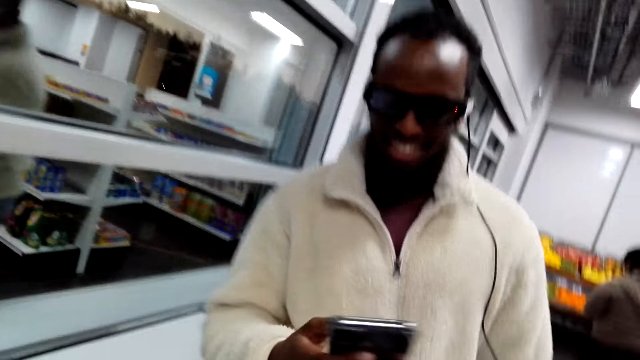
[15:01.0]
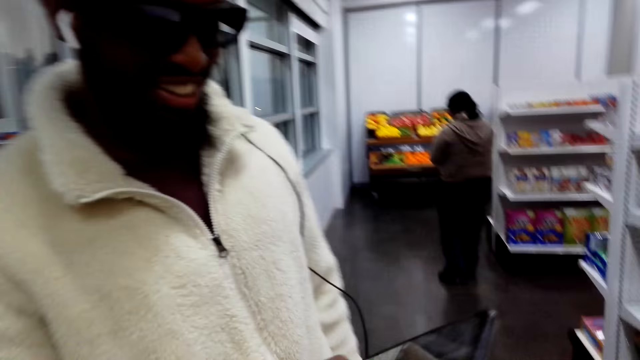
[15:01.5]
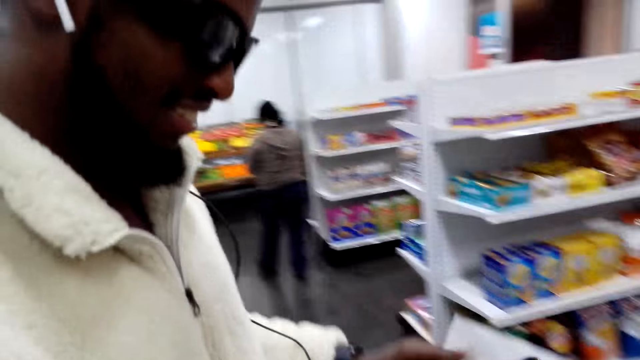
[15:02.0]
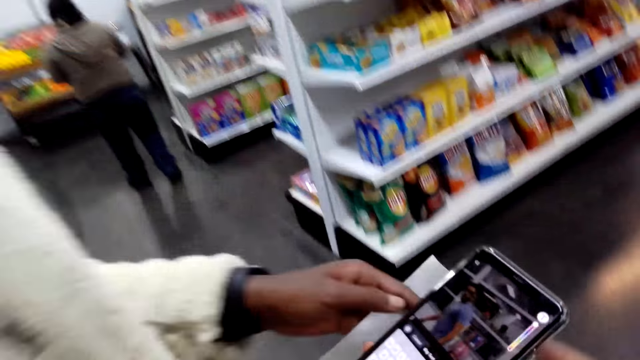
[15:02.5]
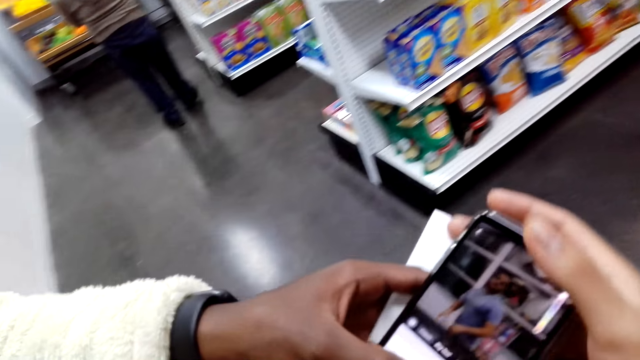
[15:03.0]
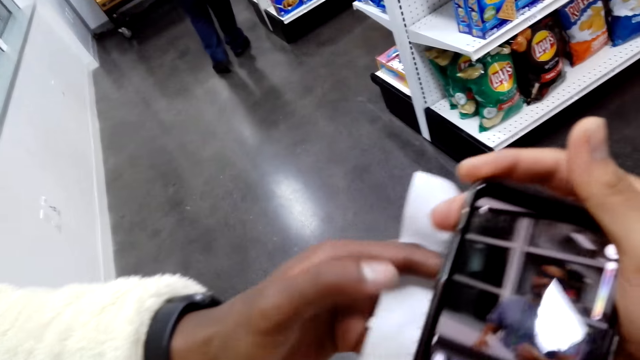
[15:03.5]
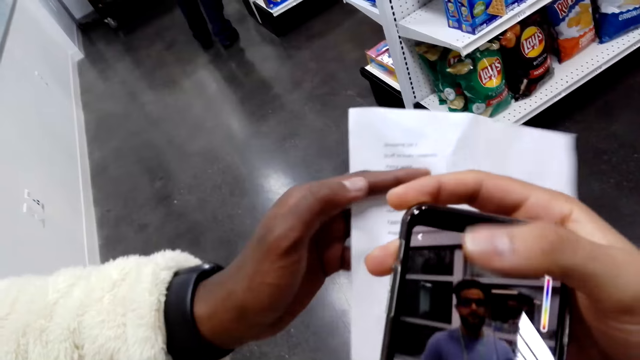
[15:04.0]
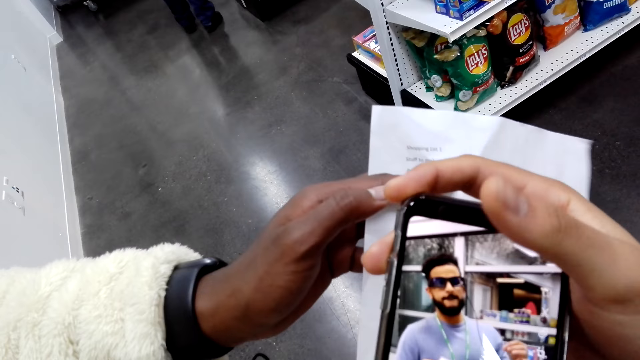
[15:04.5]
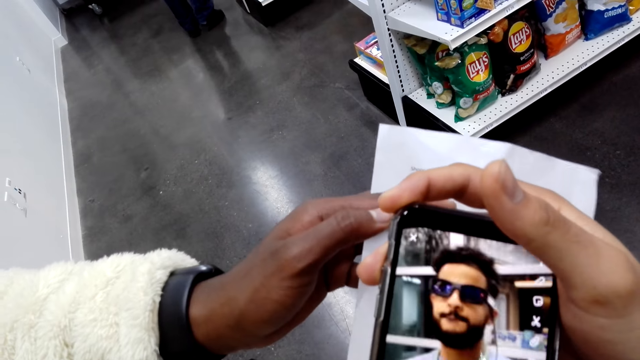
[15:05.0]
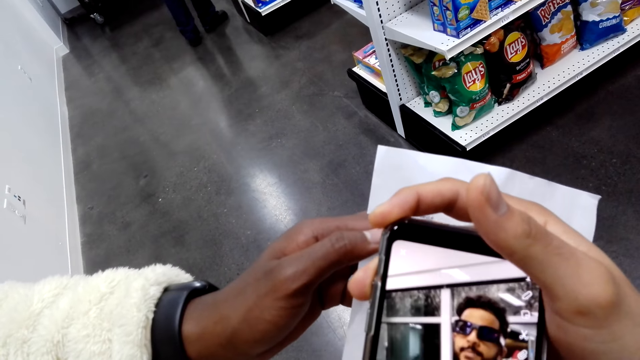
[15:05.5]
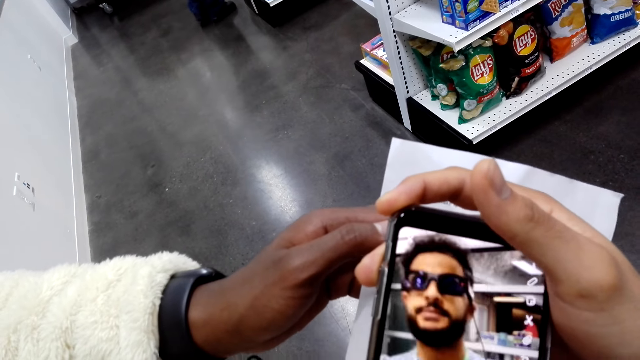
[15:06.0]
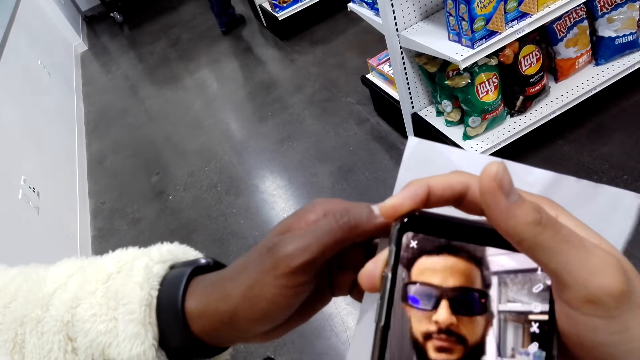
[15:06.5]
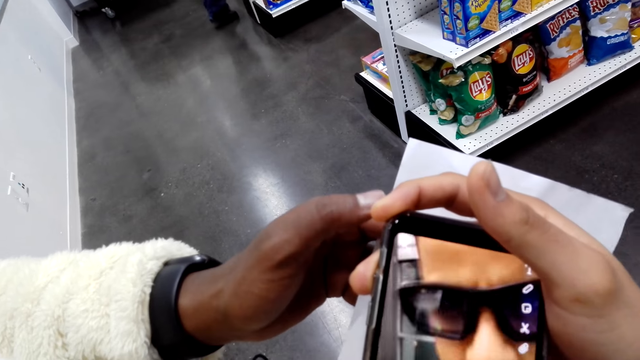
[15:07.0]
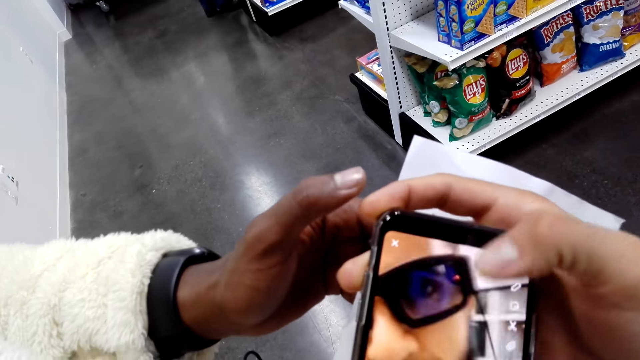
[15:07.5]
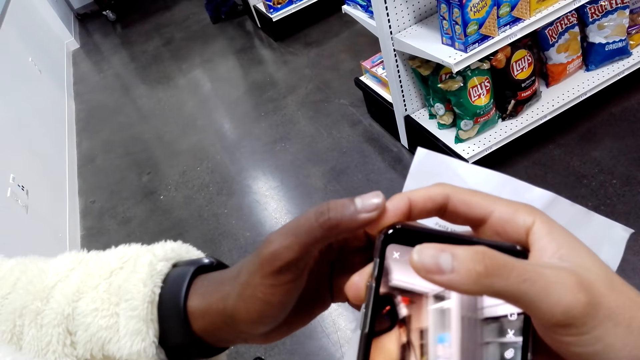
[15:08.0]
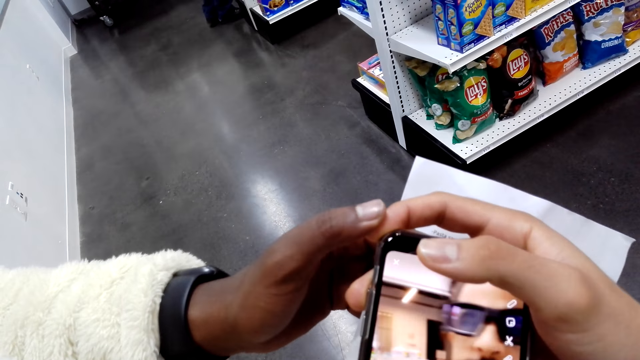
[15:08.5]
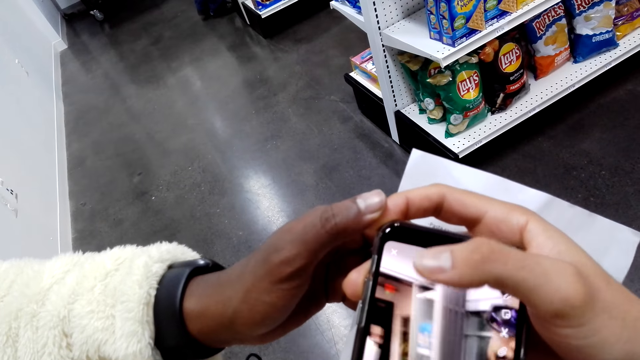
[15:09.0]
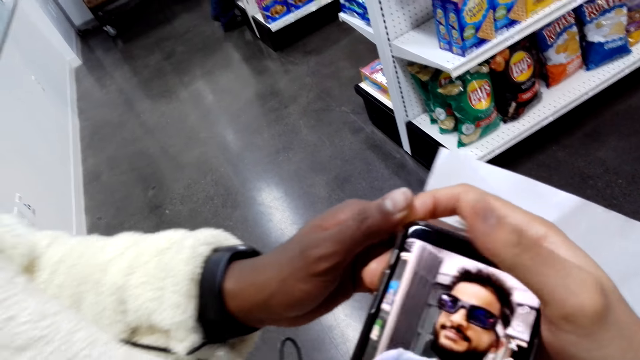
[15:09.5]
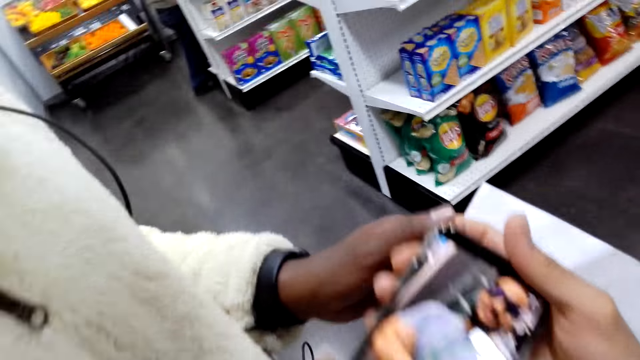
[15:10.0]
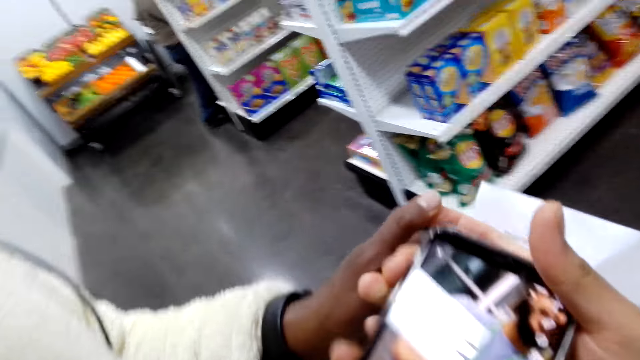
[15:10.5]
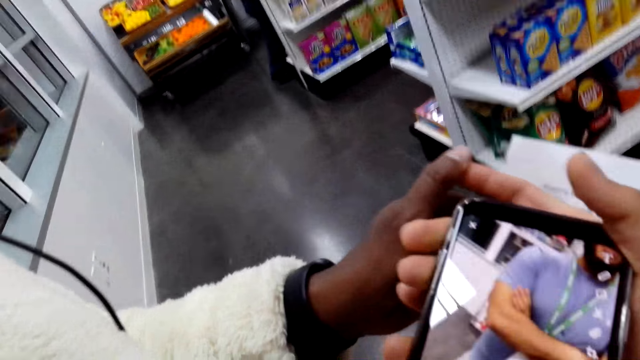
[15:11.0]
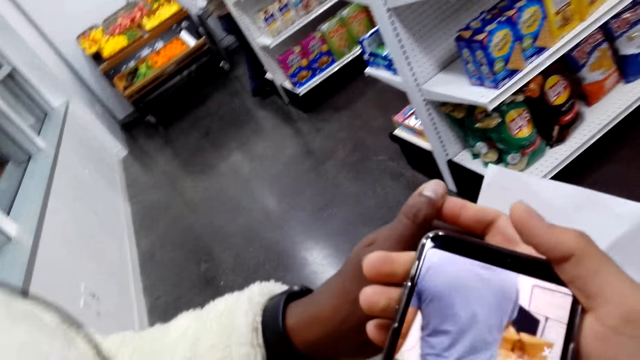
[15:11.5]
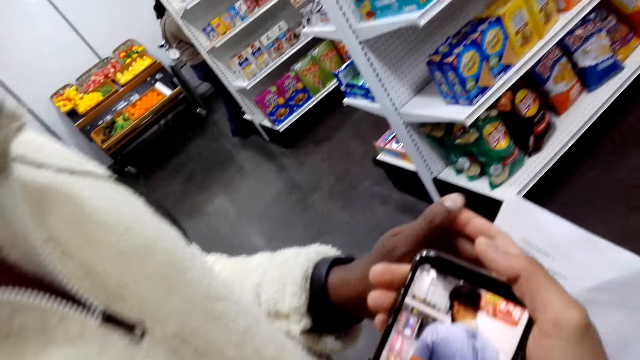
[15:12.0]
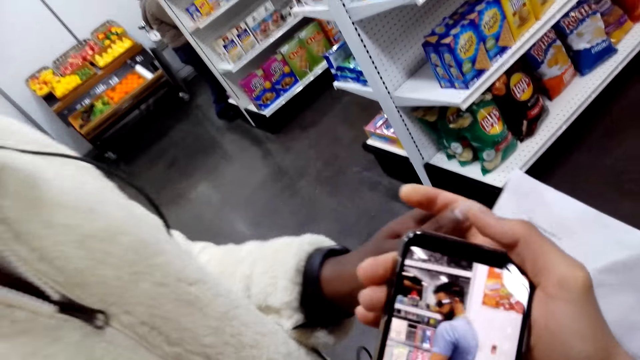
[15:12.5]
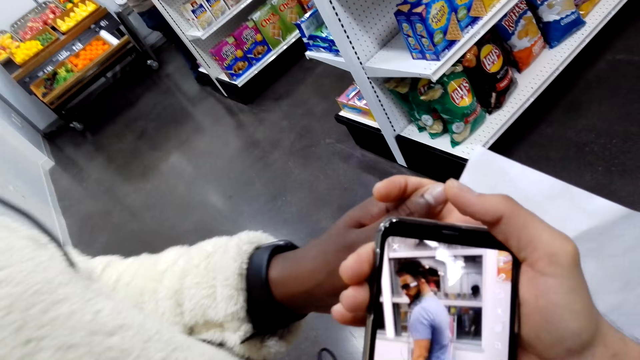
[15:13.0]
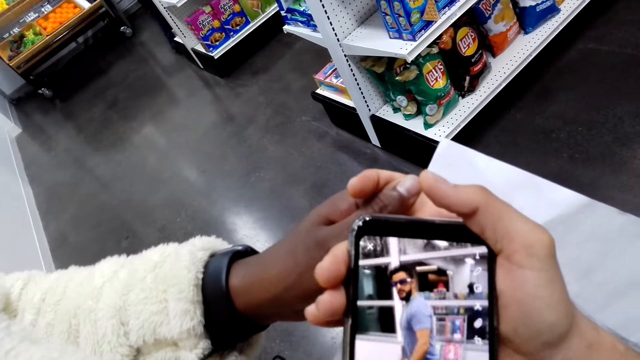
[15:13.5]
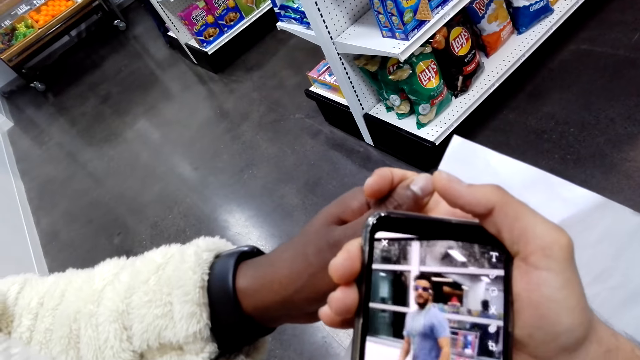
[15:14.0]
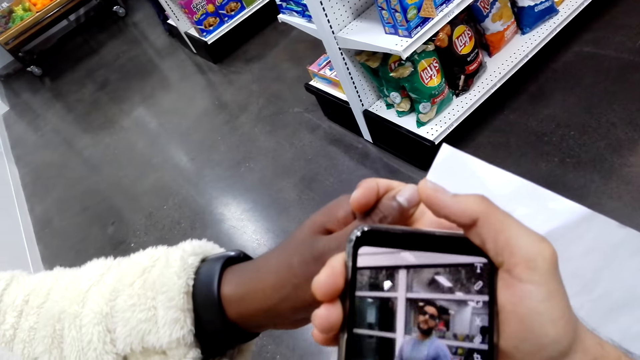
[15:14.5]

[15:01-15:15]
The camera wearer converses with a man. He holds the man's phone. He looks at the phone. He scrolls with his thumb. He interacts with the man. He converses with the man.

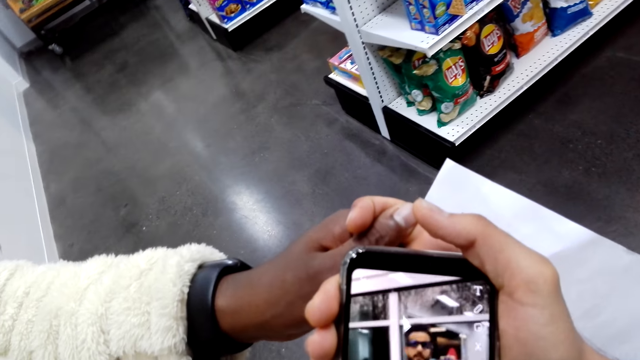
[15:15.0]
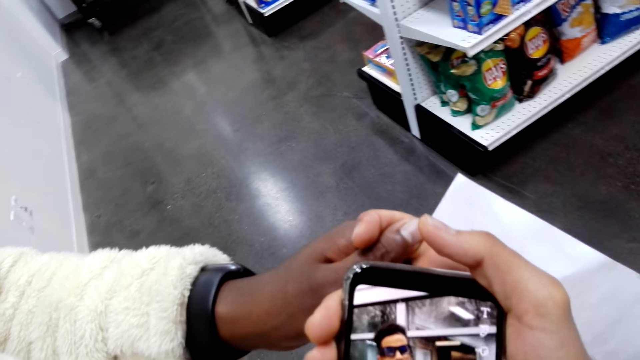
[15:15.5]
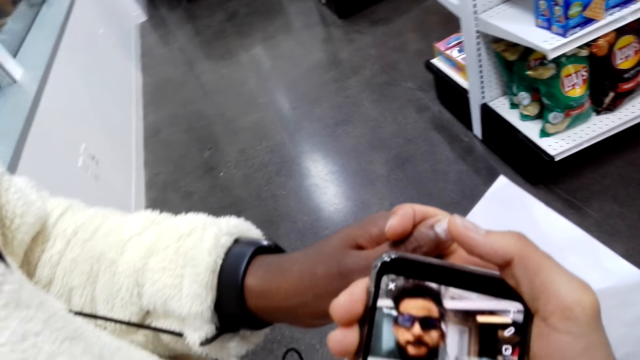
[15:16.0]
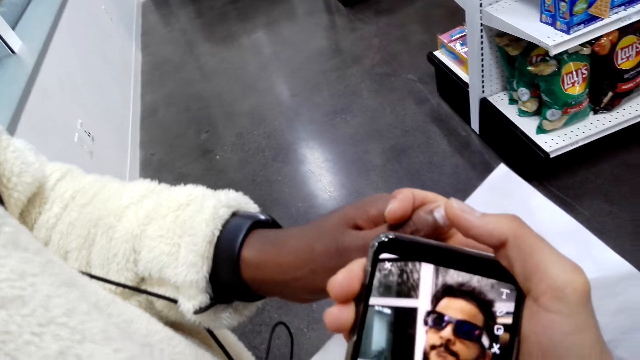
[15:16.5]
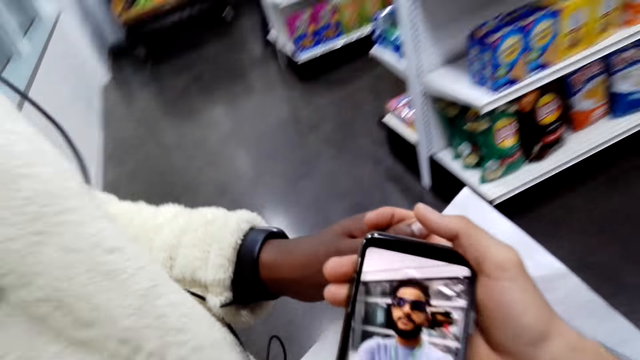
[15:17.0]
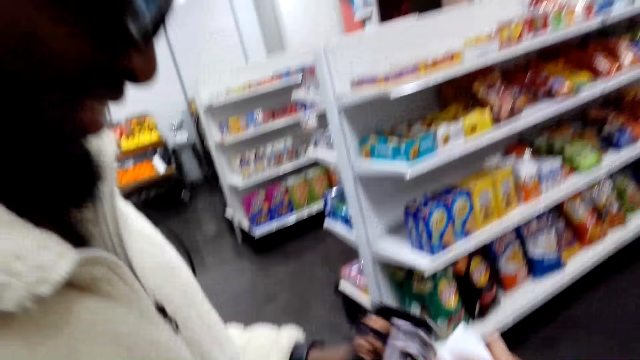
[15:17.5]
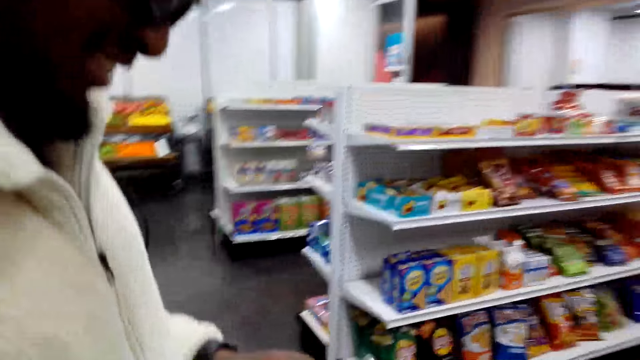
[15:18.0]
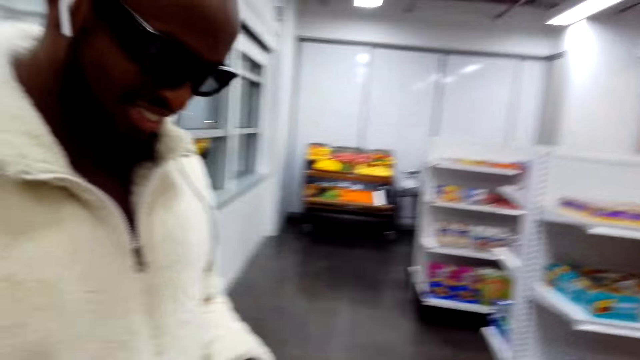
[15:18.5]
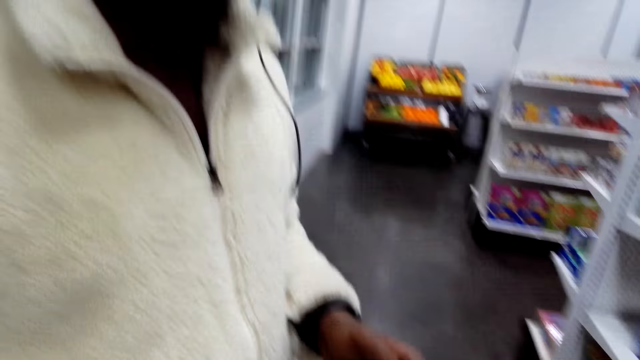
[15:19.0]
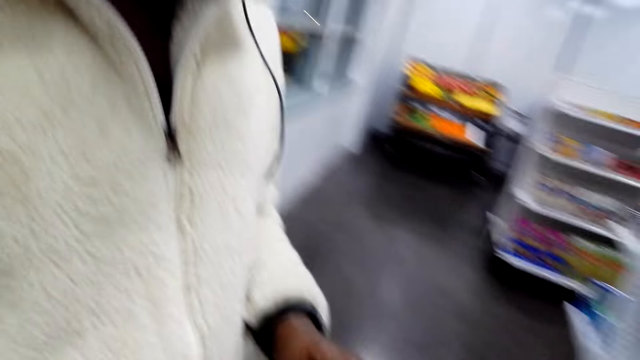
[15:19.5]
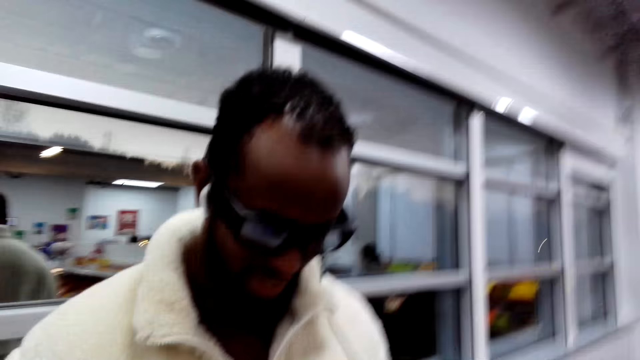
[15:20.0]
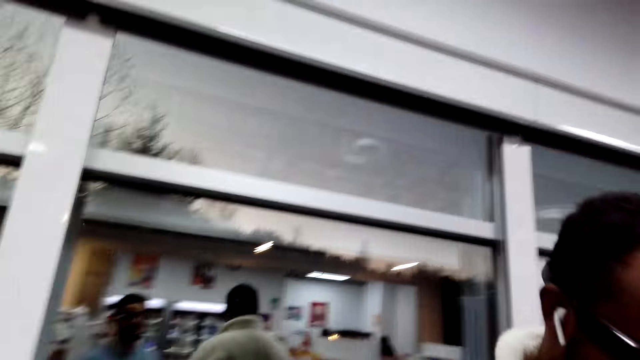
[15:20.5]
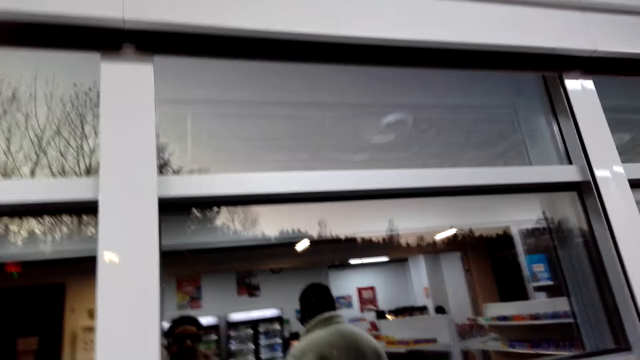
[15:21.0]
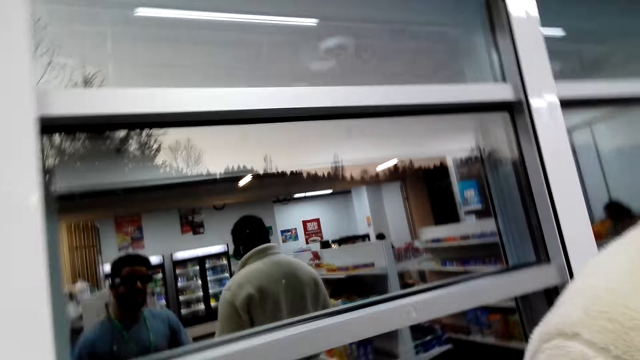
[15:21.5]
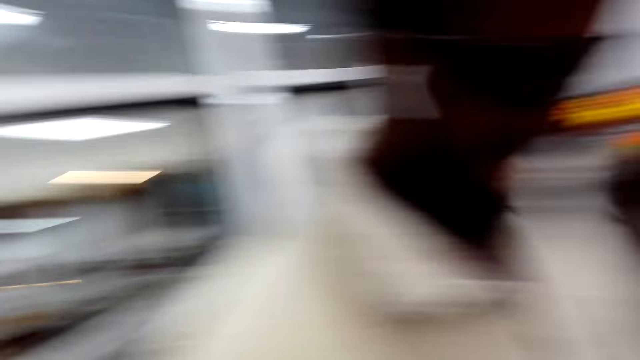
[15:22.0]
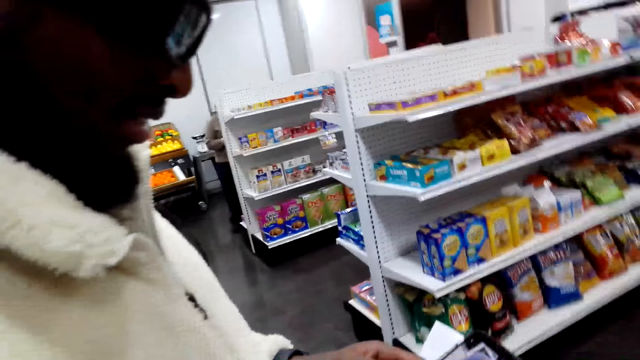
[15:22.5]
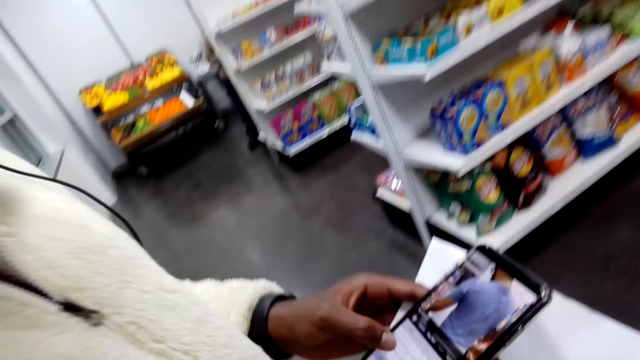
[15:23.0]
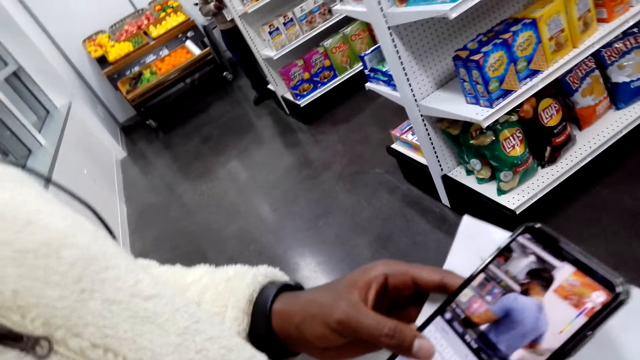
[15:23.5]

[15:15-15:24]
The camera wearer hands a phone to a man. They converse with the man.
